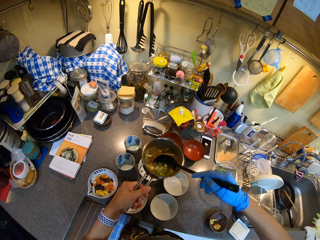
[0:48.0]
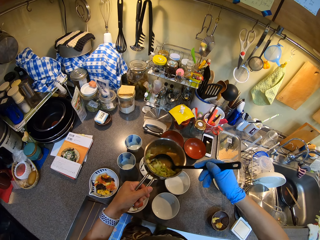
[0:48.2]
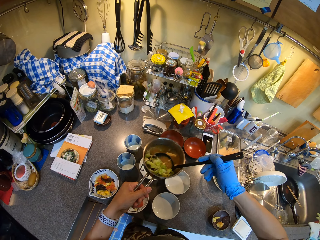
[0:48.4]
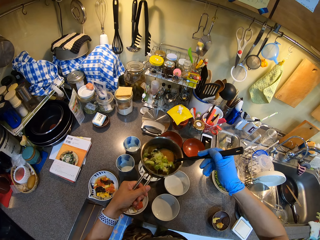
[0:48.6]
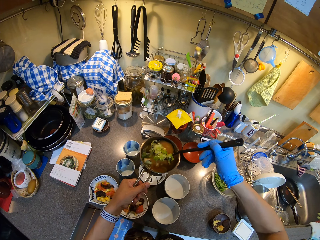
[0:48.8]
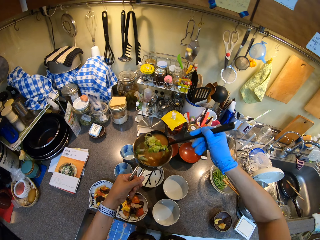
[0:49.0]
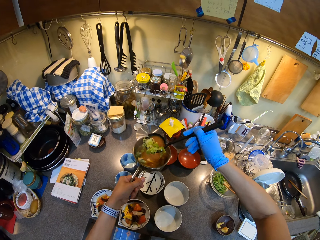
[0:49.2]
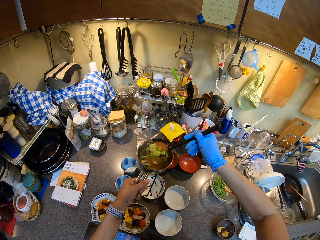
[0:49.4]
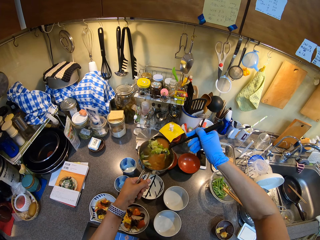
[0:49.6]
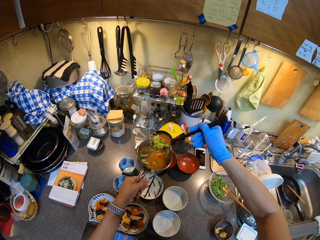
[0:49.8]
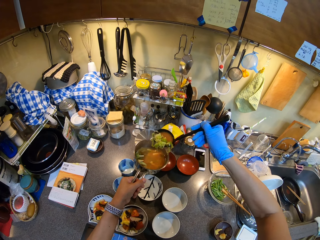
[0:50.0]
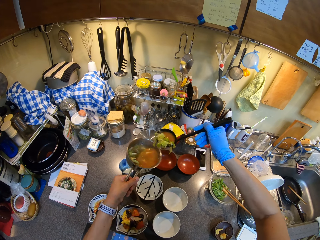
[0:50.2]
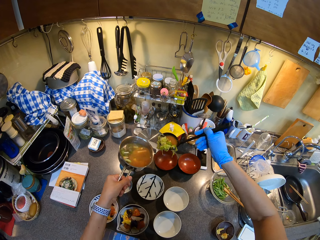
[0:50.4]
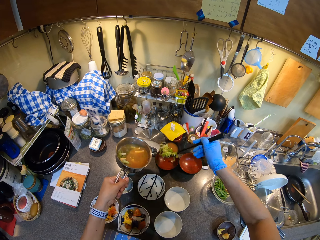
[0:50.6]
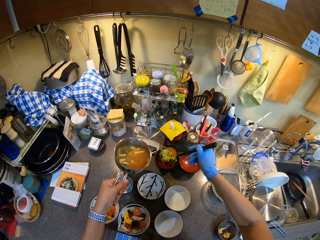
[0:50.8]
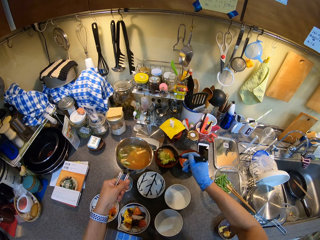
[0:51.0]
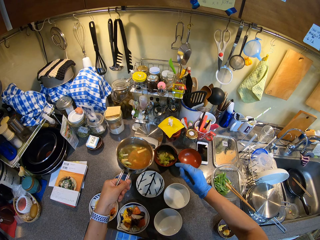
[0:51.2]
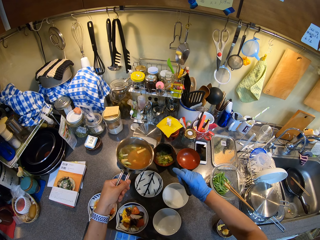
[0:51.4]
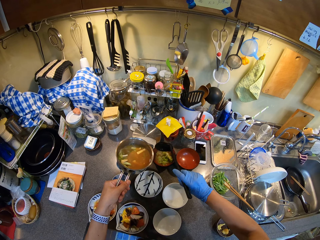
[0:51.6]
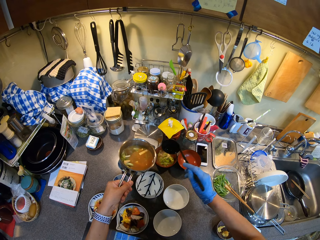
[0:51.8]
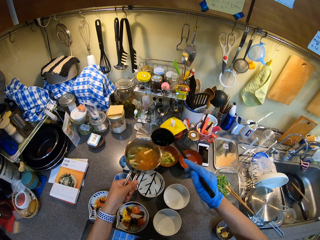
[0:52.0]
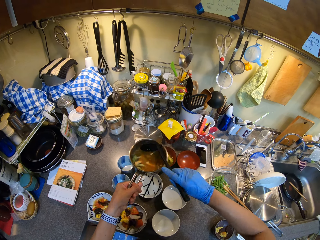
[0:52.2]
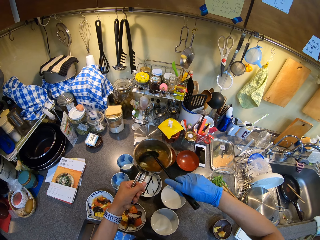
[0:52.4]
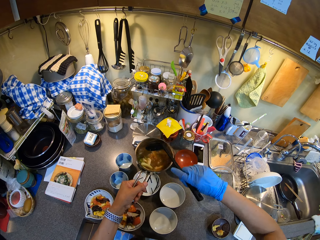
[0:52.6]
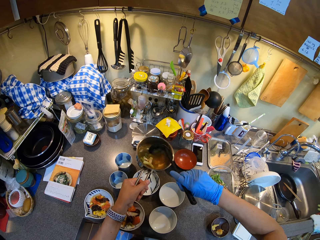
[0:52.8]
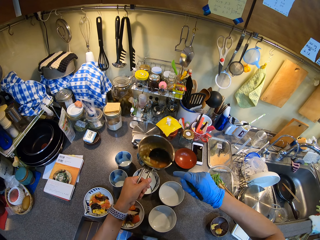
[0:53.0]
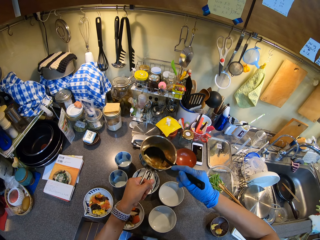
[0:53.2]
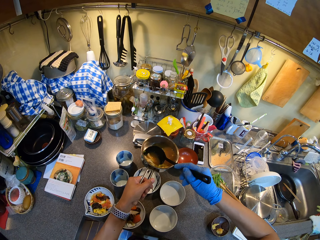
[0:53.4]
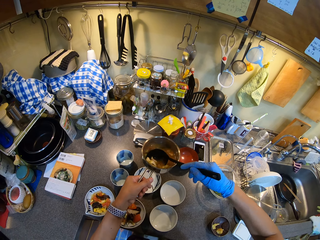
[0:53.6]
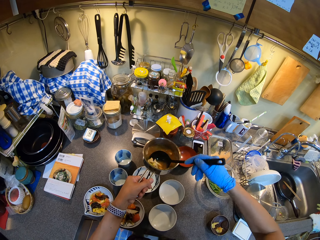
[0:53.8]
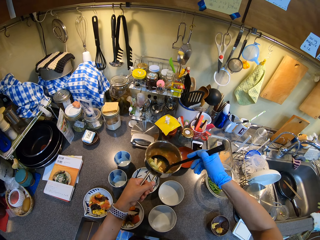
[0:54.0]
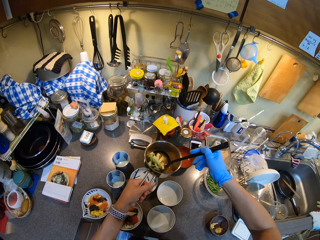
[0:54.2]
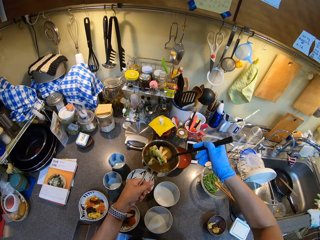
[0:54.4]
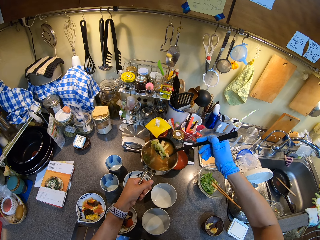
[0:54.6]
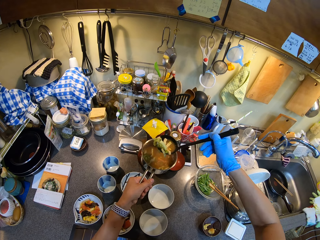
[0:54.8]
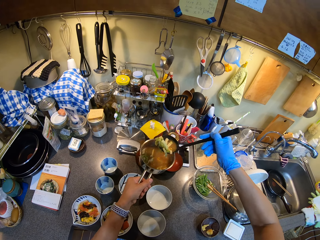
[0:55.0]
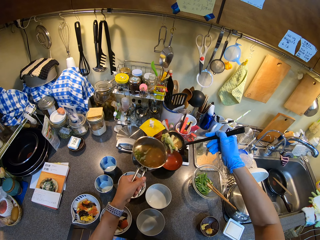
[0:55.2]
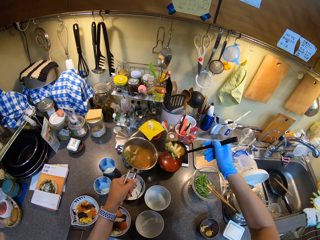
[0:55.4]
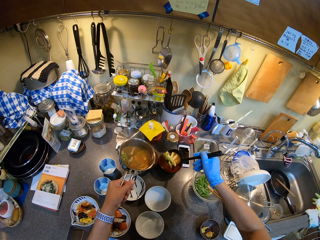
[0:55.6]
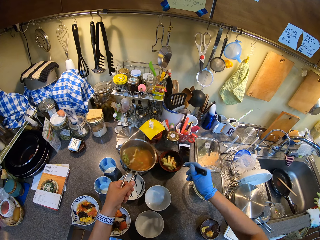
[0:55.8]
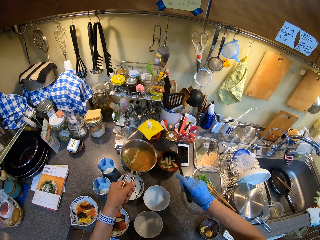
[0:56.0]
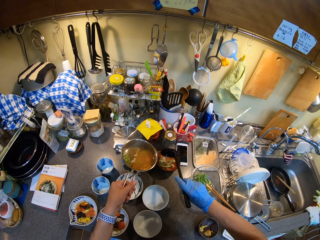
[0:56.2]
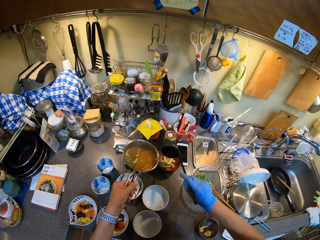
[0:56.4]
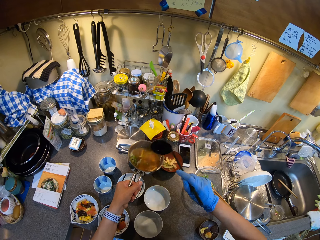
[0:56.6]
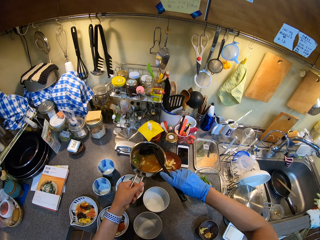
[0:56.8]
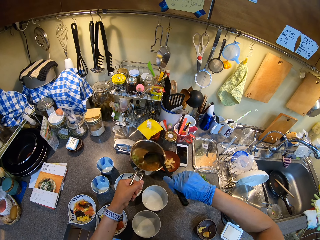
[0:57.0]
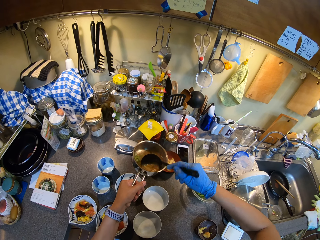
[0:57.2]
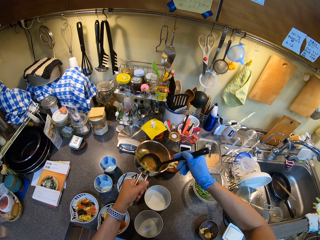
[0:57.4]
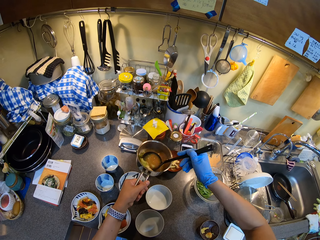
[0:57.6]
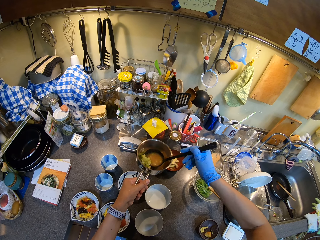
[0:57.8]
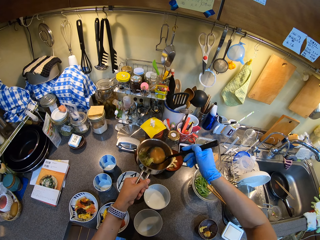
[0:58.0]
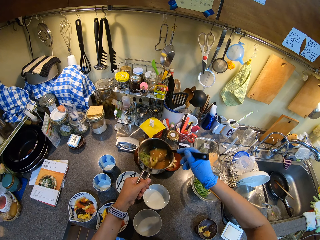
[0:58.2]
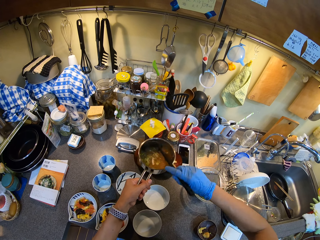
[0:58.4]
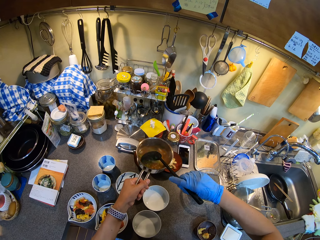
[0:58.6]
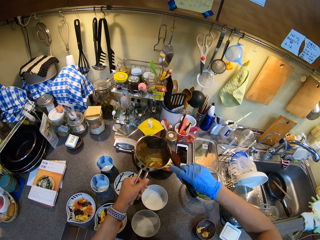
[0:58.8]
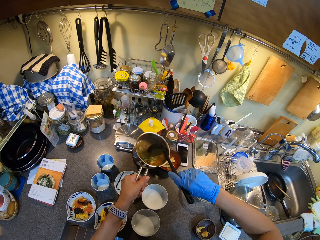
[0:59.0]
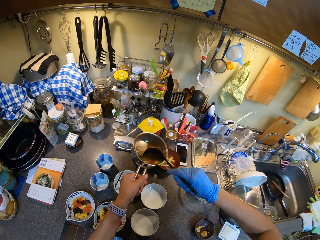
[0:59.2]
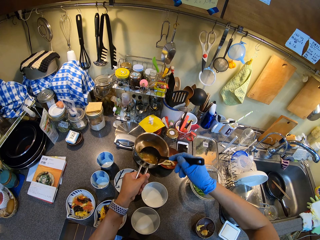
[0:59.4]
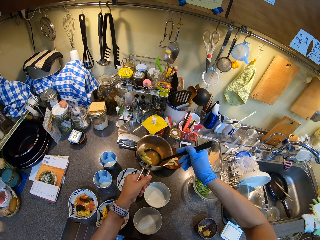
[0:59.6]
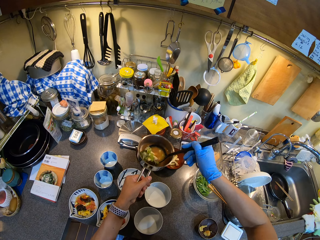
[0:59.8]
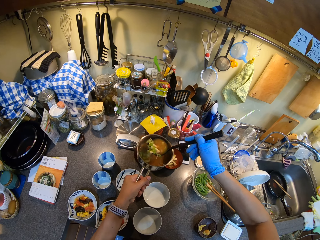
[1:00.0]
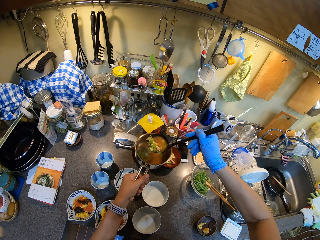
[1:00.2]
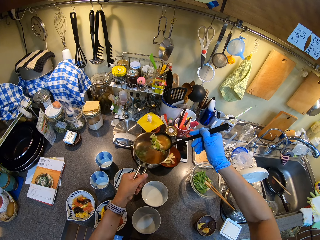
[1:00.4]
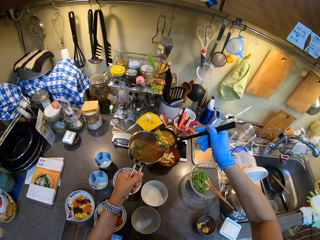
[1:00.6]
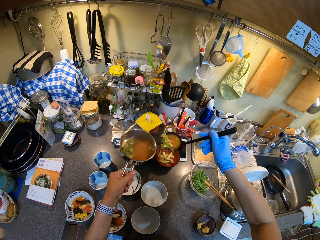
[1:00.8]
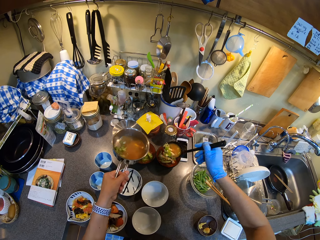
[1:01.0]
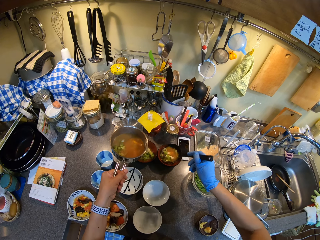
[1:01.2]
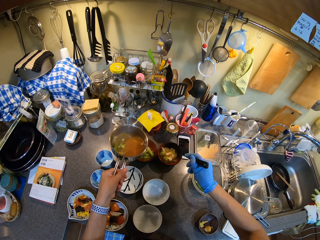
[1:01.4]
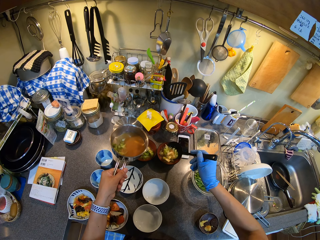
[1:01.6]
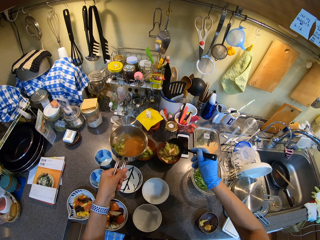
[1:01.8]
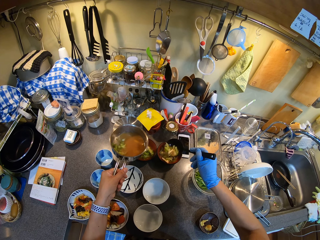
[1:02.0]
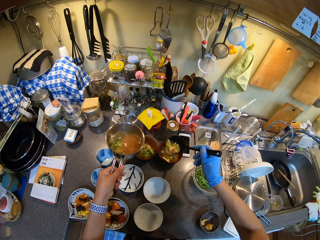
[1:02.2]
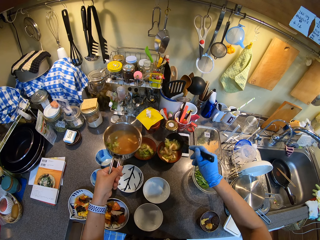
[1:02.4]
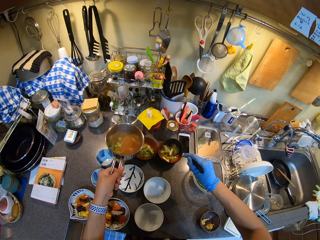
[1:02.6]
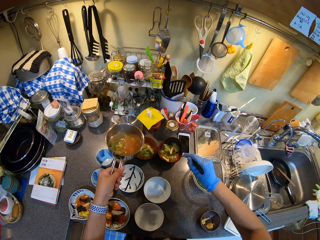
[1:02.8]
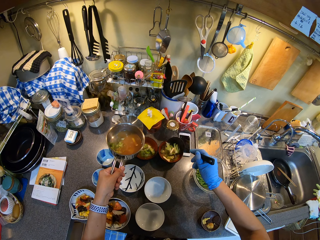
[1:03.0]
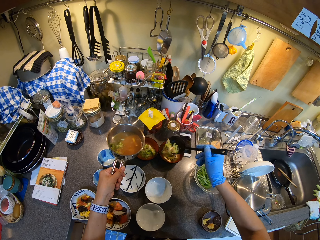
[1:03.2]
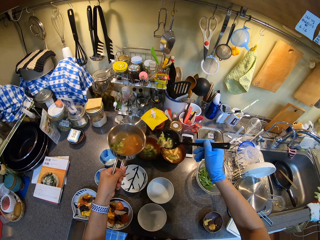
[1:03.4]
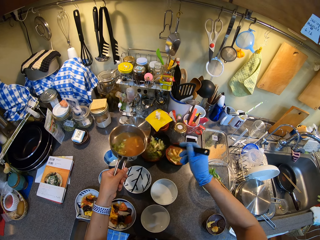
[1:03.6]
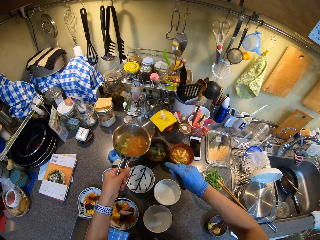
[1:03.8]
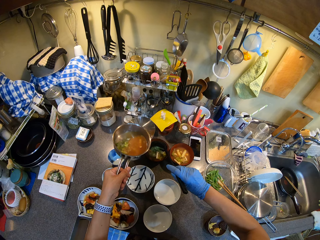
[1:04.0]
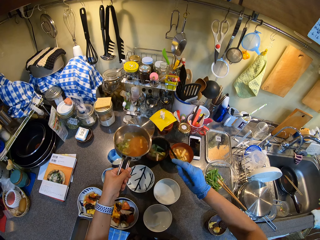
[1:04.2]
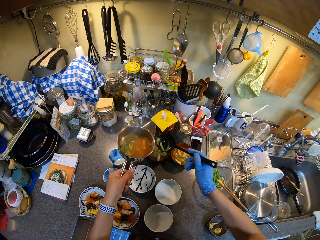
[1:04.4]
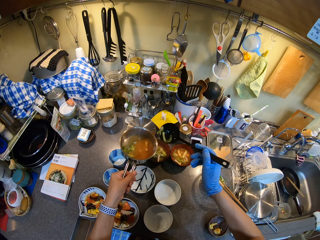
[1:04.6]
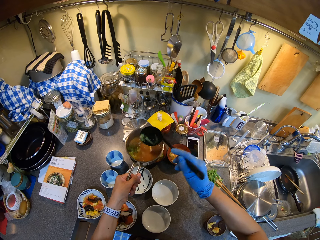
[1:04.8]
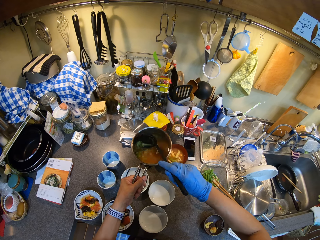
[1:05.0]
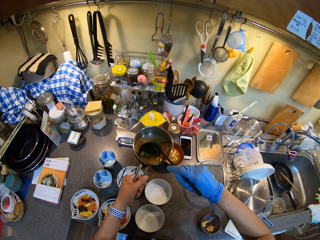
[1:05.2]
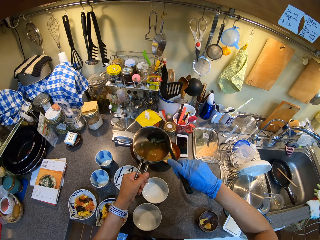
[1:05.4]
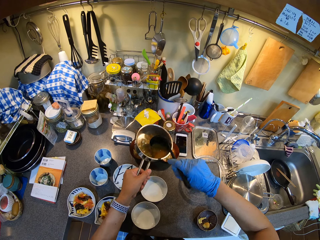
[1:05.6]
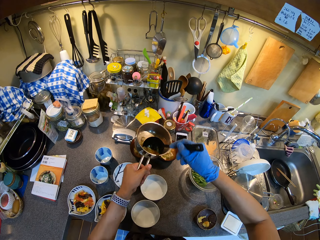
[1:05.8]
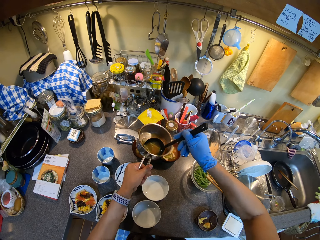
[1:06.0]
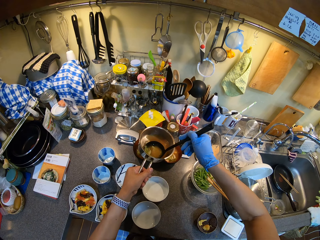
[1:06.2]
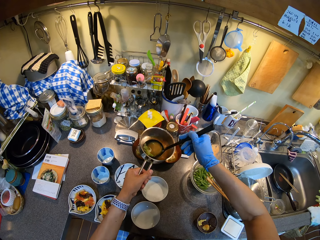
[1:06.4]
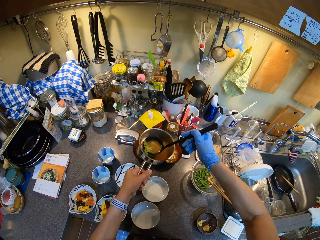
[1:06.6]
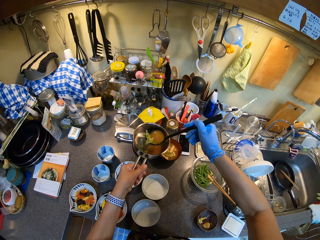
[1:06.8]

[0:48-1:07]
The camera wearer serves the food in the bowl on the table. They scoop the food with a serving spoon. They serve the food in the bowl on the table. They scoop the food with the serving spoon. They serve the food in the bowl on the table.

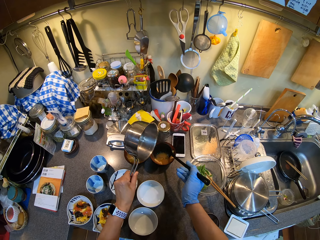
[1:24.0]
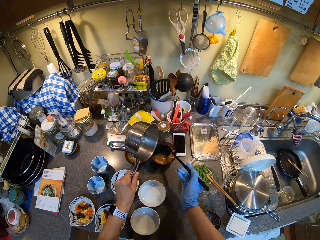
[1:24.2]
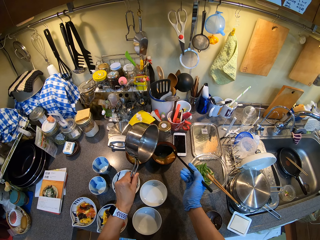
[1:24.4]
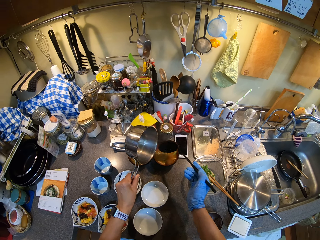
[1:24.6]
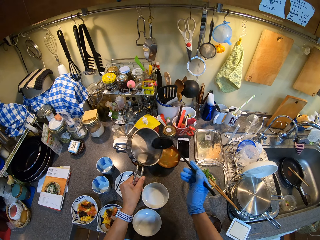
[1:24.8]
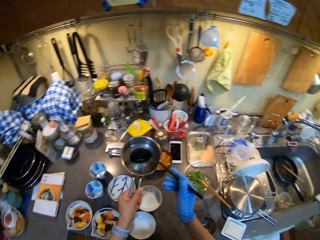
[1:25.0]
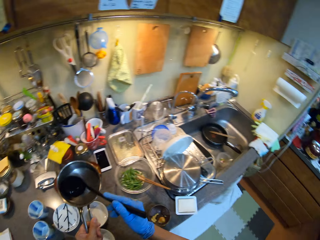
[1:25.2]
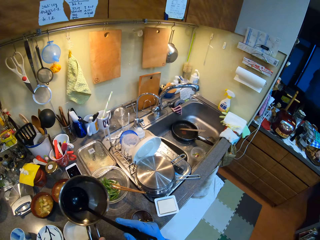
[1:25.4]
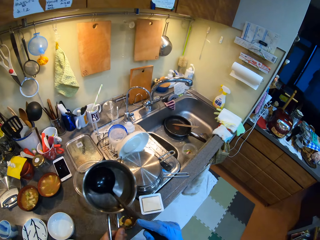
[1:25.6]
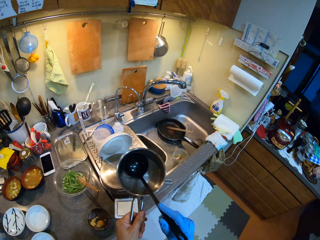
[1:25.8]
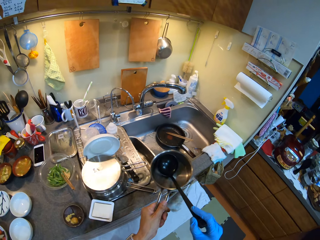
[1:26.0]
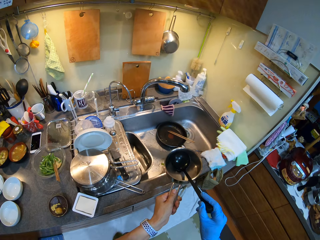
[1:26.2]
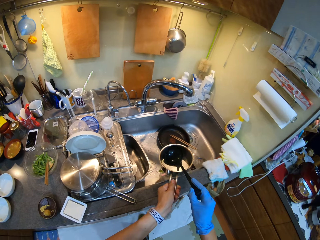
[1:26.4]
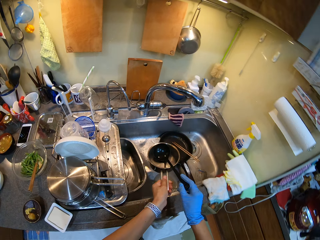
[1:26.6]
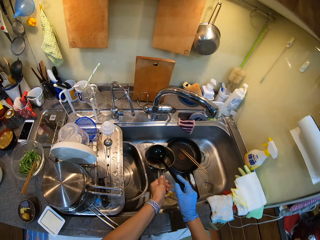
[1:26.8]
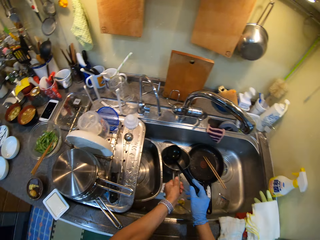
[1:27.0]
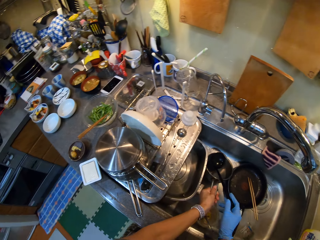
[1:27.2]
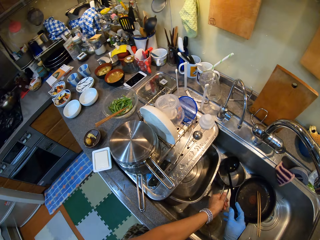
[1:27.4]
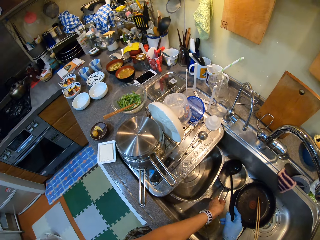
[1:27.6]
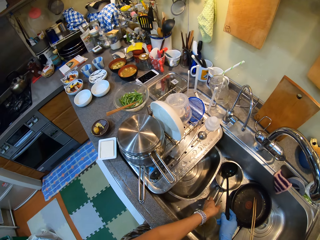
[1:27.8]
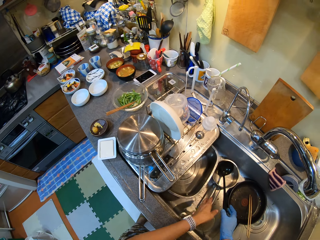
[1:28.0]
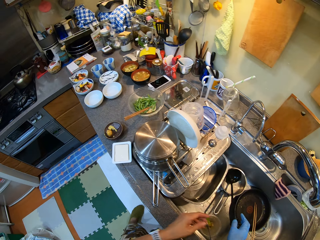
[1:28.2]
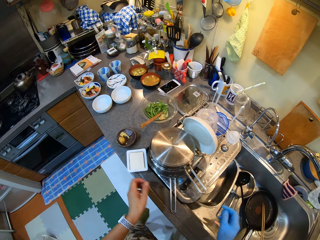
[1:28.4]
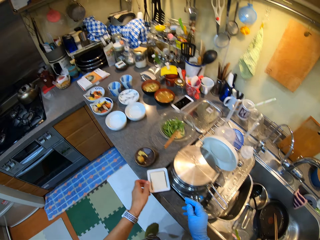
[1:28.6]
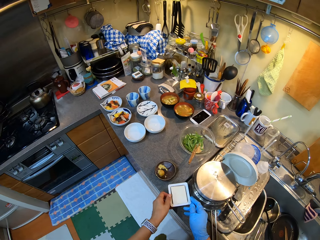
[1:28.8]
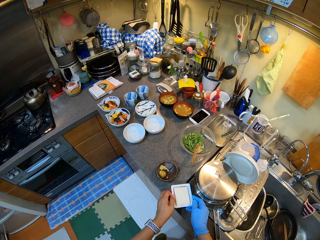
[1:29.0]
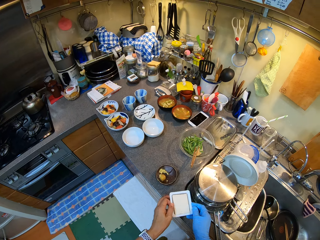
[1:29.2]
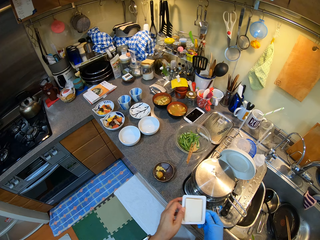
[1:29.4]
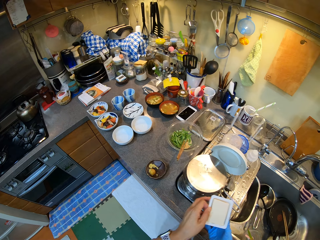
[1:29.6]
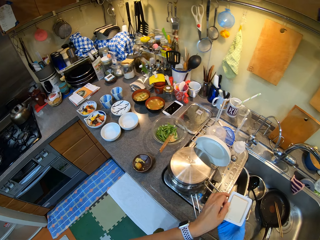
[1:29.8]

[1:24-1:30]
The camera wearer walks on the floor. They place the cooking pot in the sink. They pick up something on the countertop. They hold the container.
